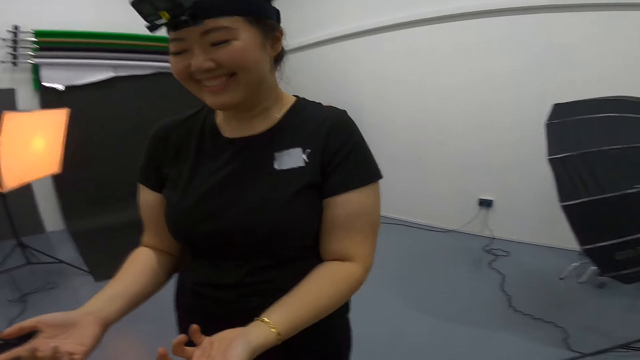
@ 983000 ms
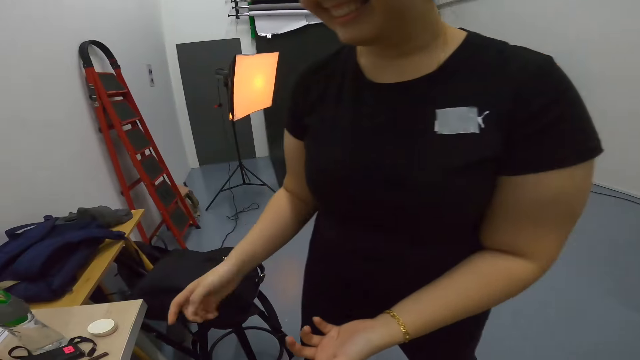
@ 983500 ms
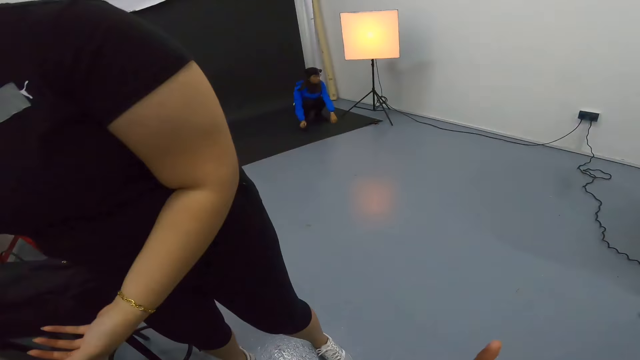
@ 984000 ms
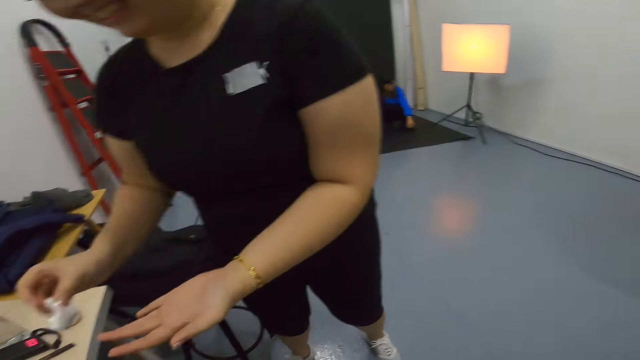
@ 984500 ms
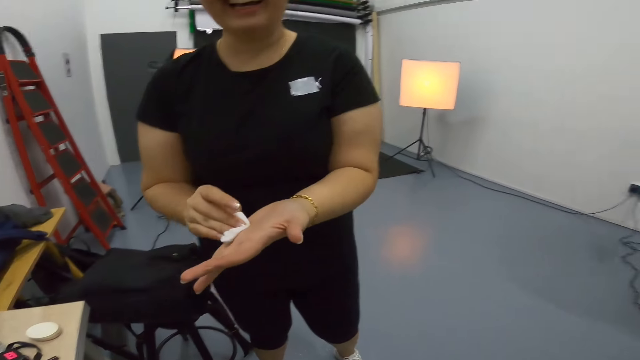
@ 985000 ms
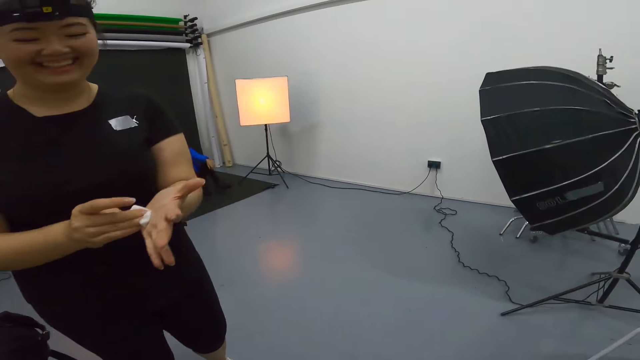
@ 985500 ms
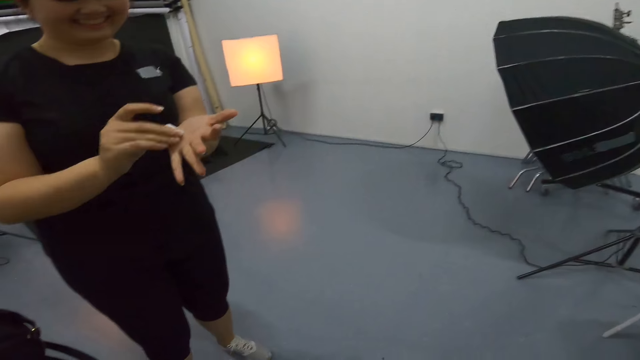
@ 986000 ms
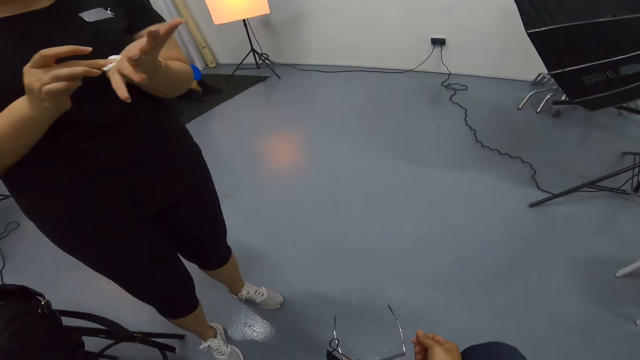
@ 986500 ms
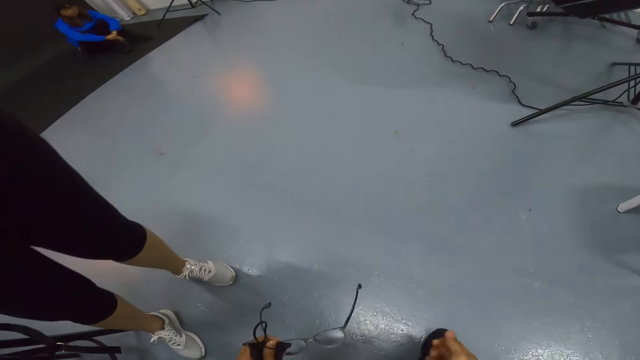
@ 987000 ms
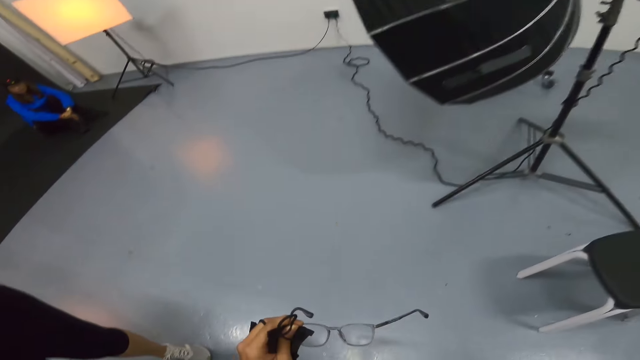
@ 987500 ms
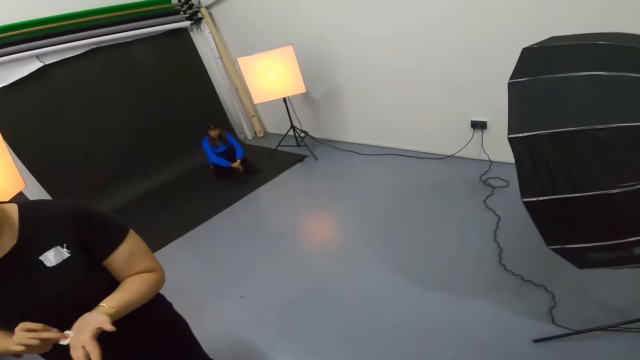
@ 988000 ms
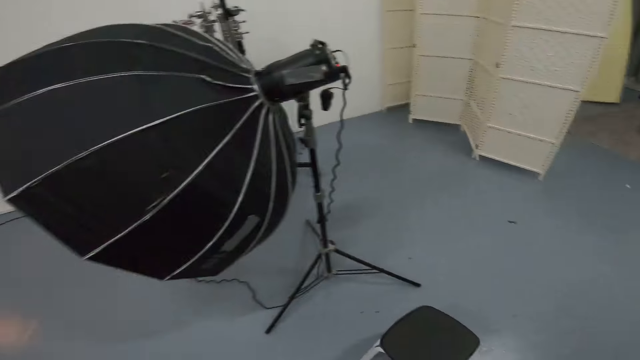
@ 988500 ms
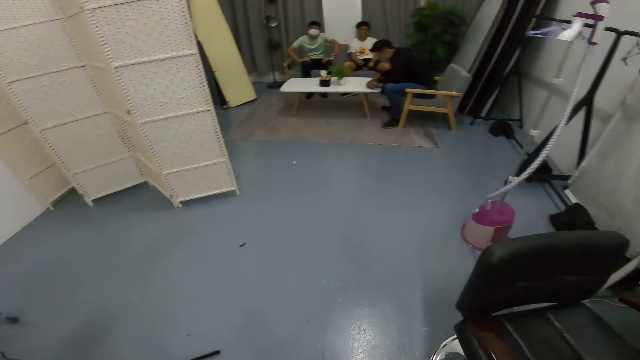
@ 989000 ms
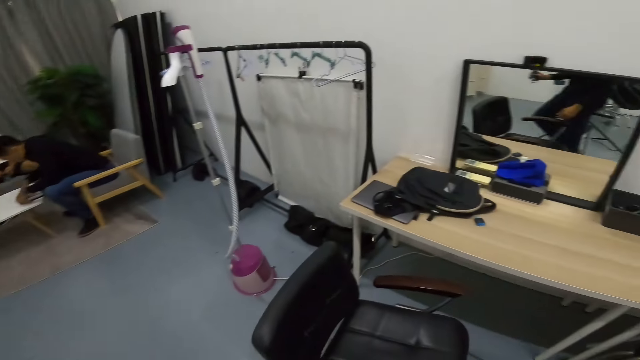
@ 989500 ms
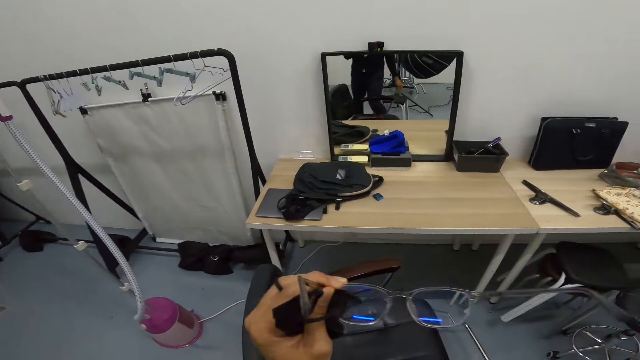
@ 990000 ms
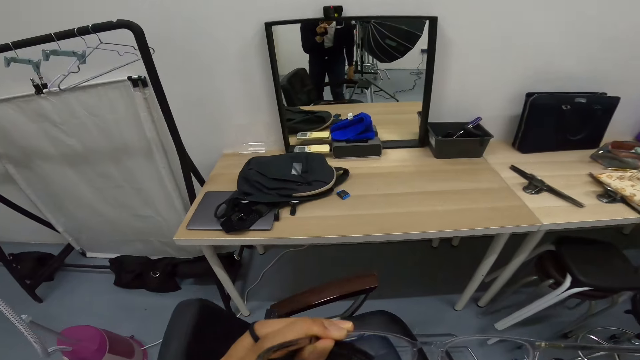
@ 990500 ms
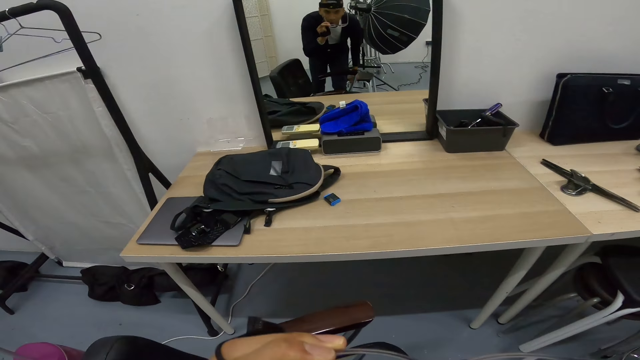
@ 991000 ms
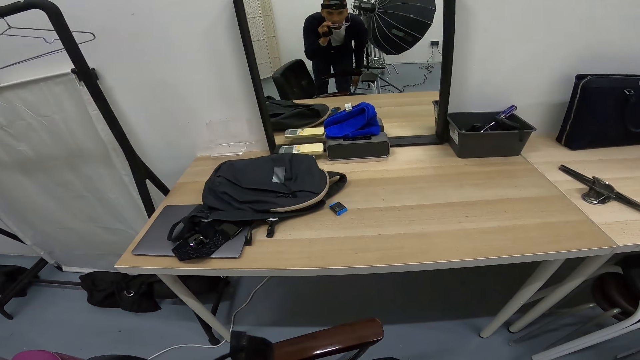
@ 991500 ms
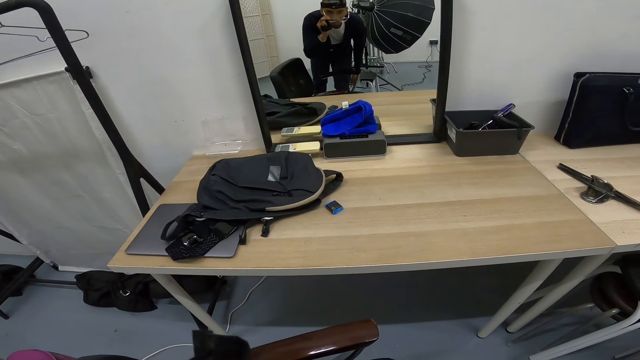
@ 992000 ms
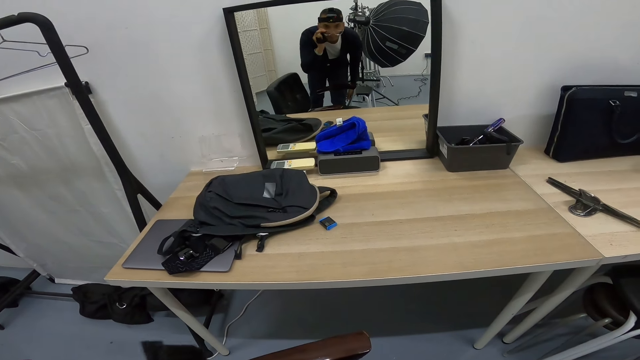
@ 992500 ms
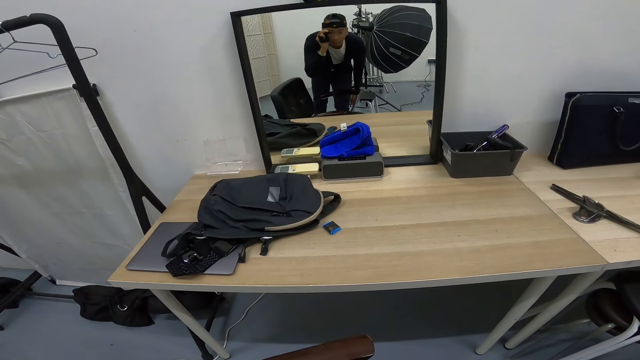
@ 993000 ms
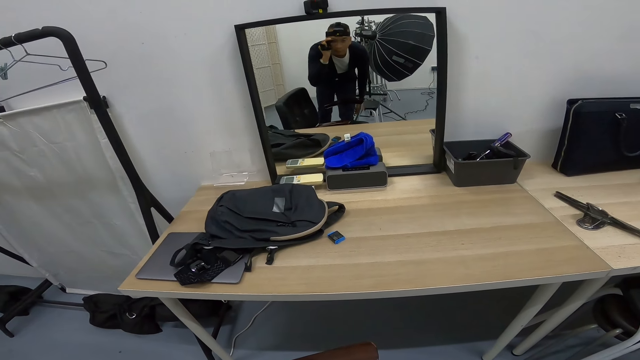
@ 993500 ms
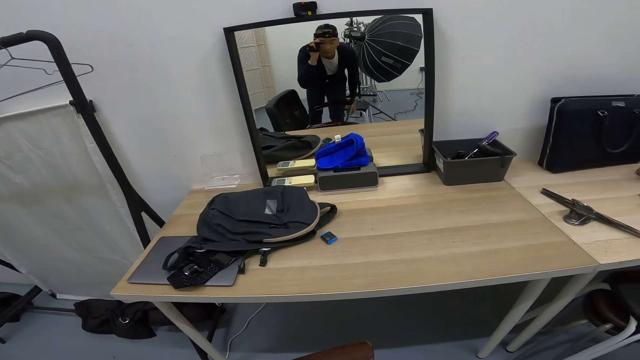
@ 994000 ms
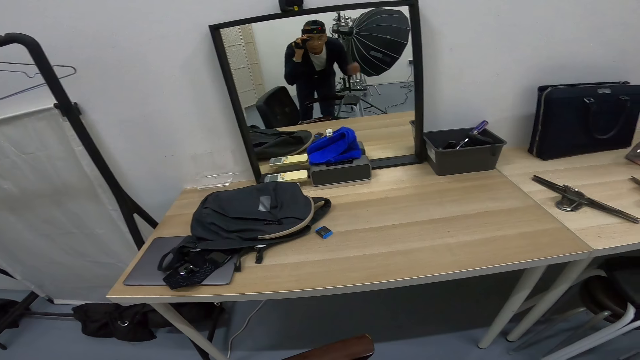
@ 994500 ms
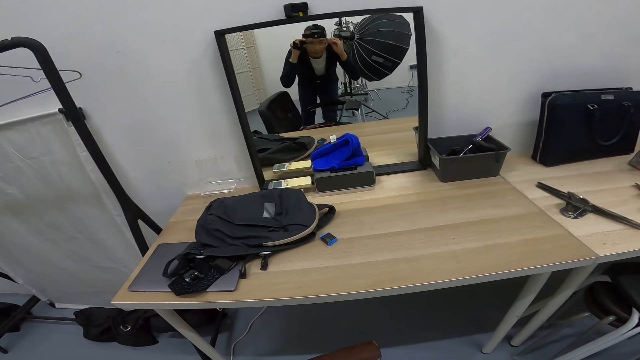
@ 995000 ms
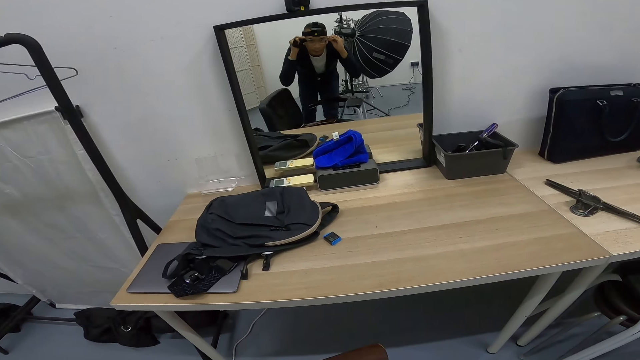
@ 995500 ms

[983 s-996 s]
A woman wipes her hand with a white cloth. The camera wearer puts on eye glasses. They turn around. They look at themselves in the mirror.

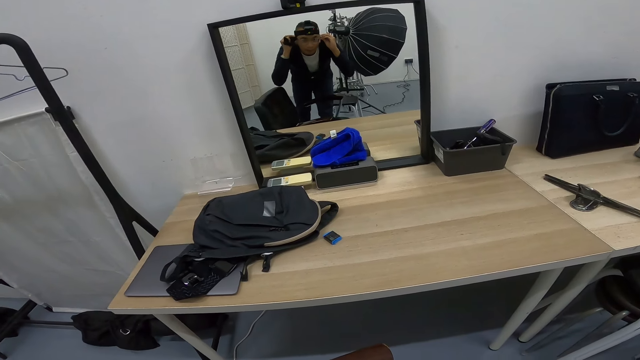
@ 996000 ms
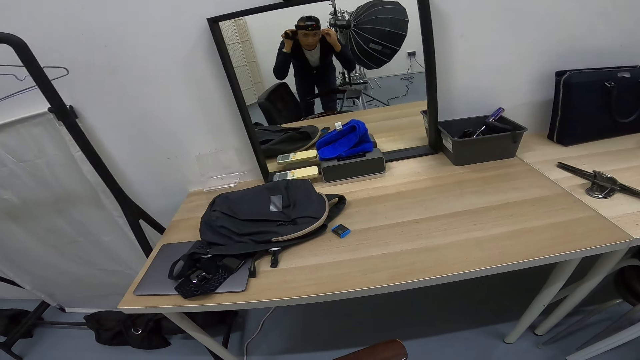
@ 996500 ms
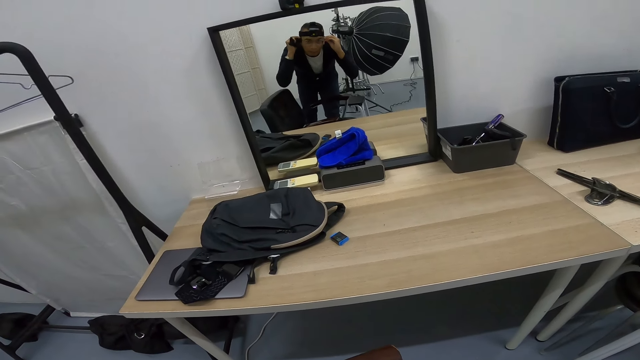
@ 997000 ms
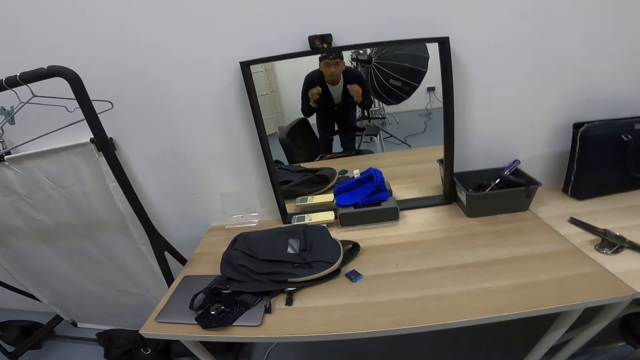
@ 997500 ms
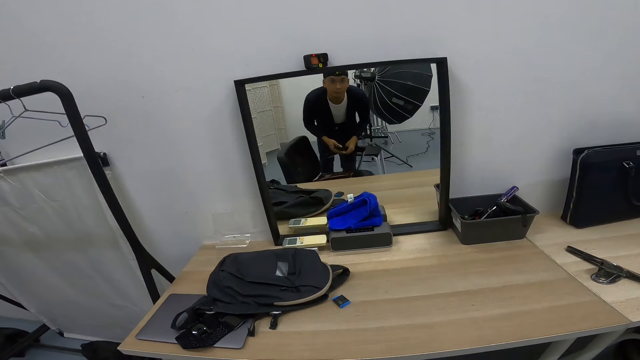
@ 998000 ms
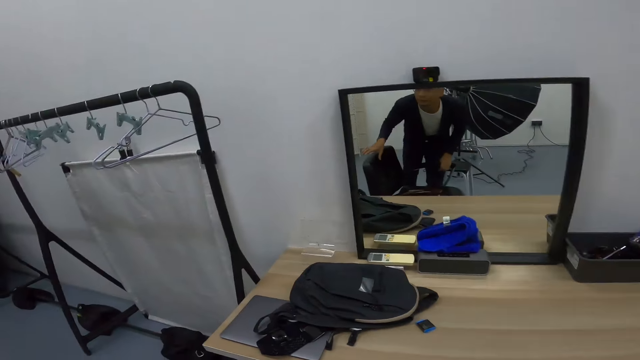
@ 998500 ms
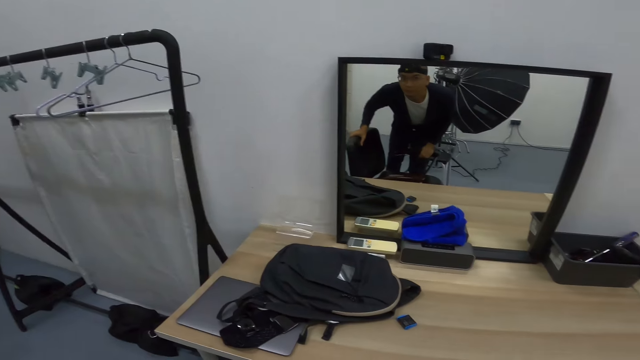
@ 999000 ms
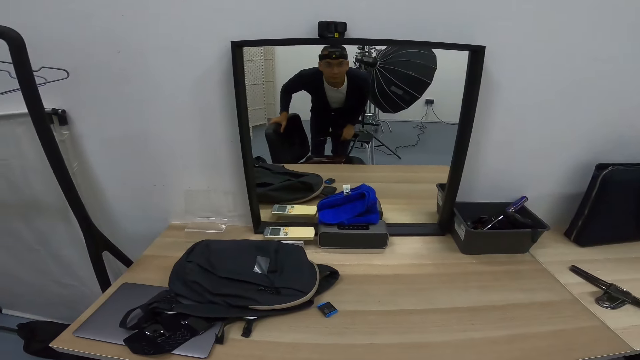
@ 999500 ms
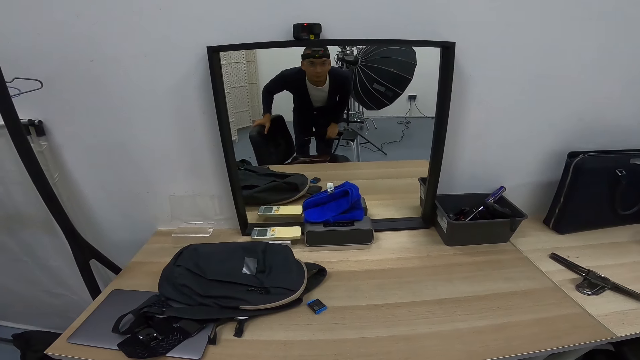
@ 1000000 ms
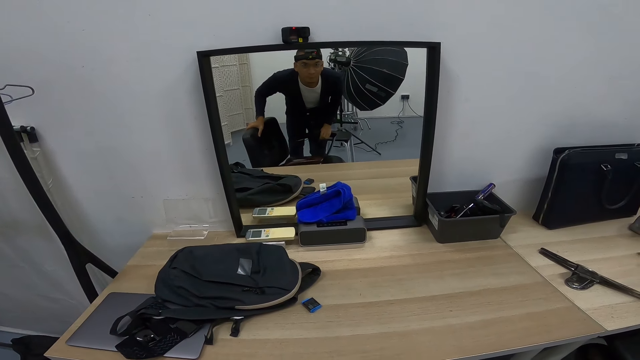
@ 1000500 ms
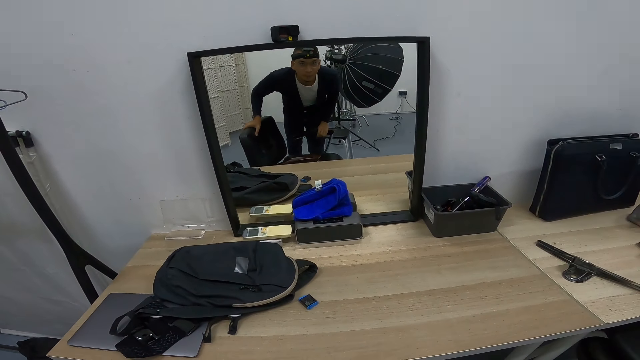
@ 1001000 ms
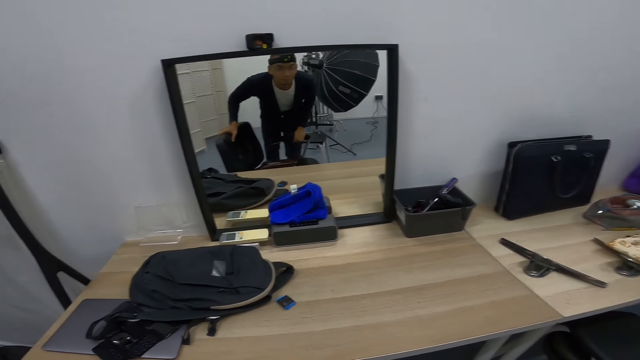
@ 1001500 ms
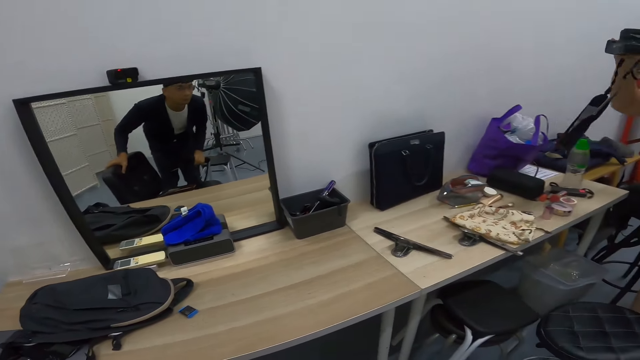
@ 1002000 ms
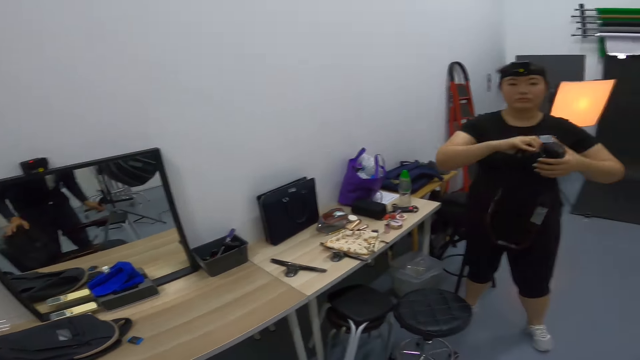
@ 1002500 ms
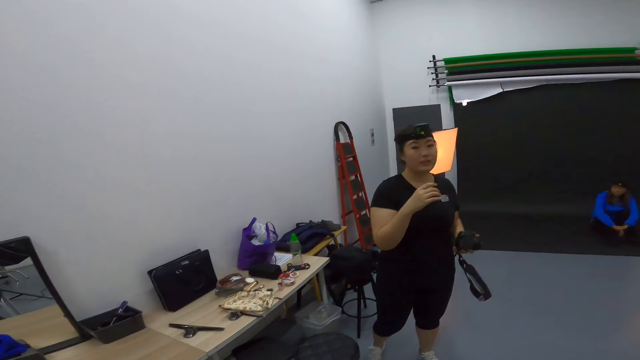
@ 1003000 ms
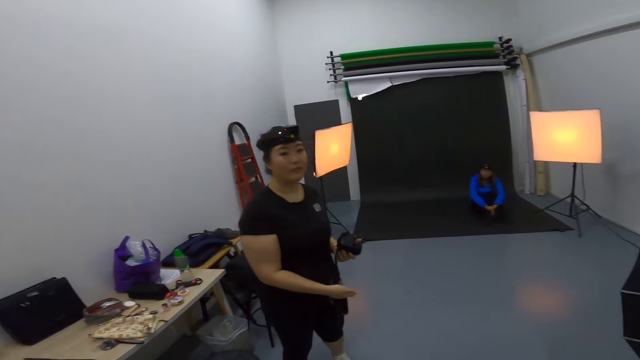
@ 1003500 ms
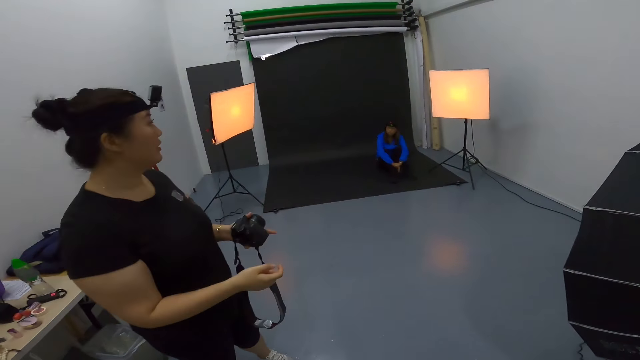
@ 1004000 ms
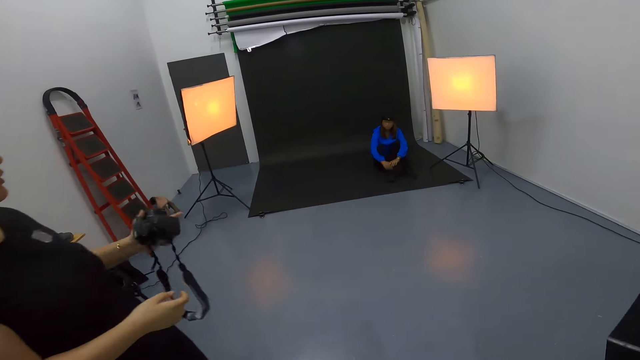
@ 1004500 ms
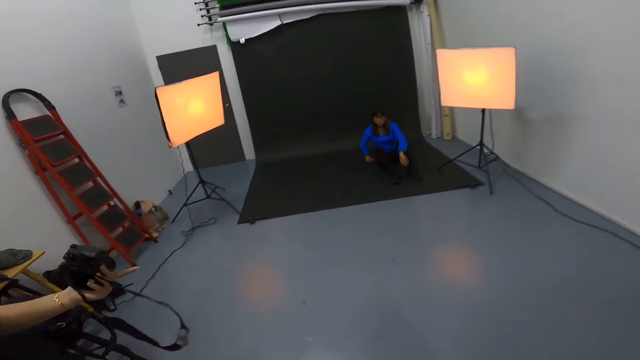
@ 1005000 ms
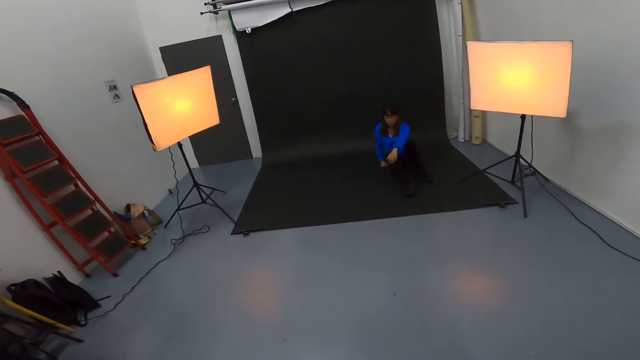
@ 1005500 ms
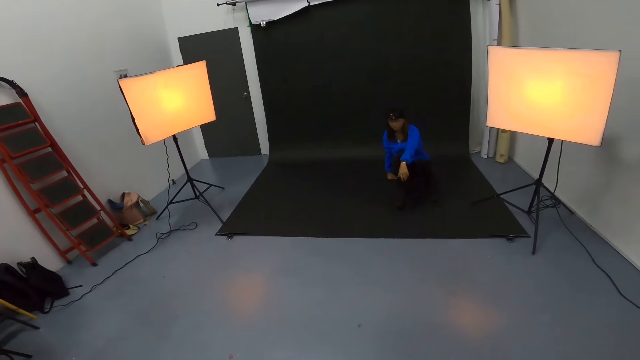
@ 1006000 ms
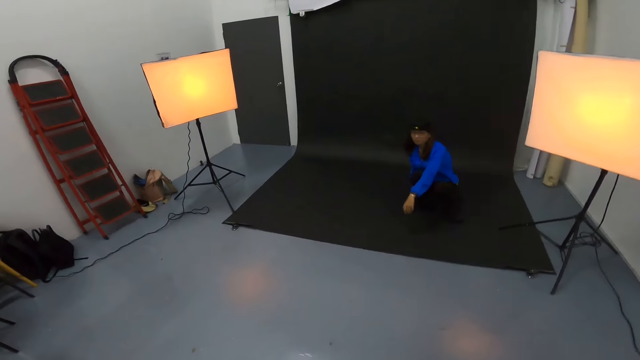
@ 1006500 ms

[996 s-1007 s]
A woman holds a camera in her hands.
